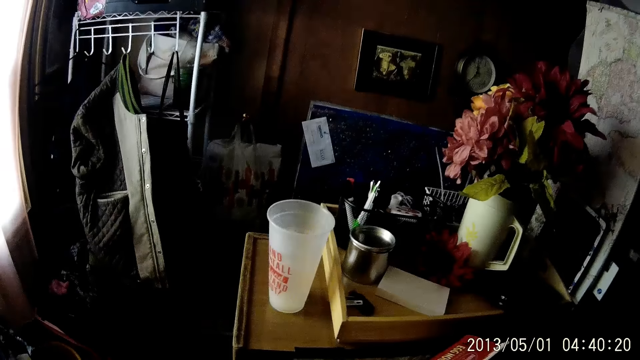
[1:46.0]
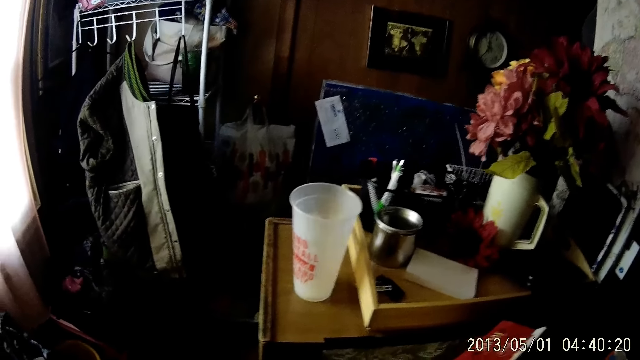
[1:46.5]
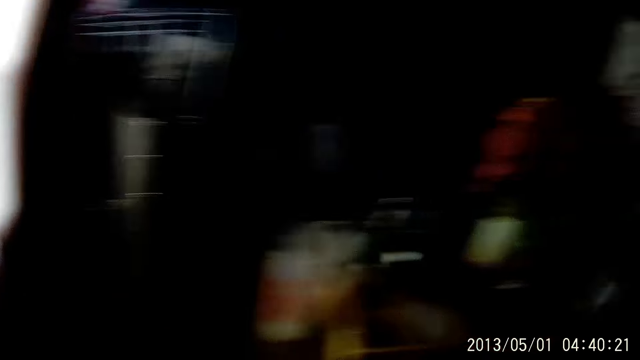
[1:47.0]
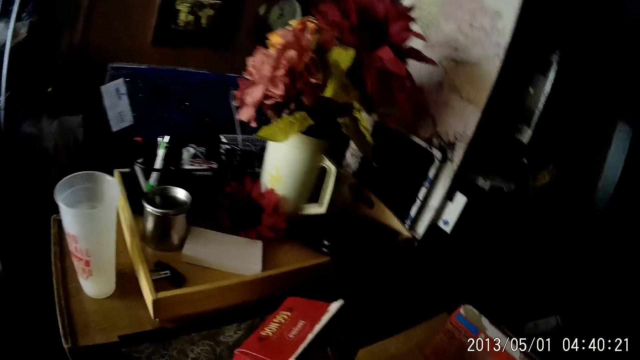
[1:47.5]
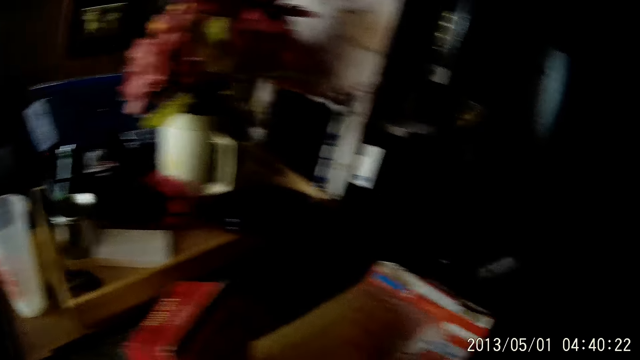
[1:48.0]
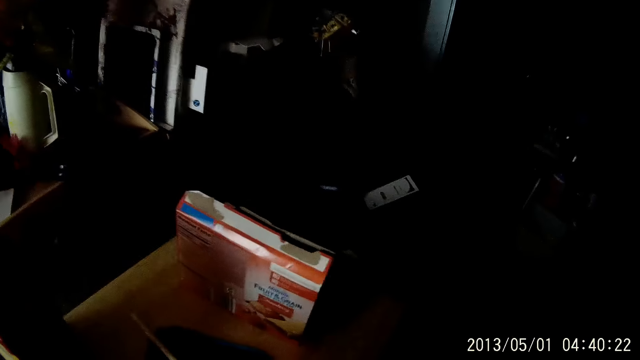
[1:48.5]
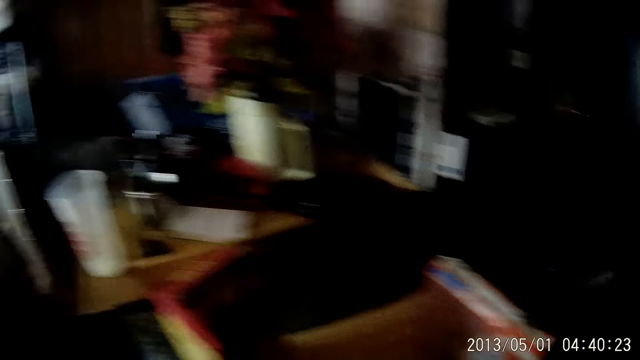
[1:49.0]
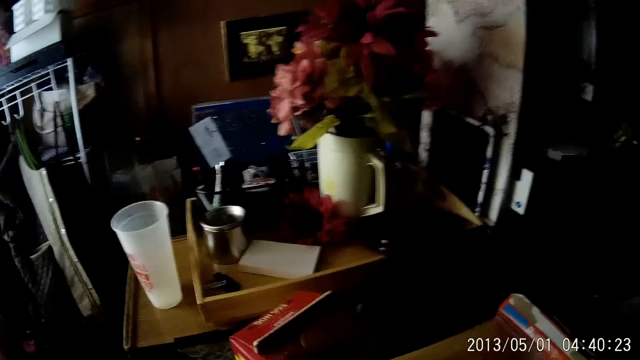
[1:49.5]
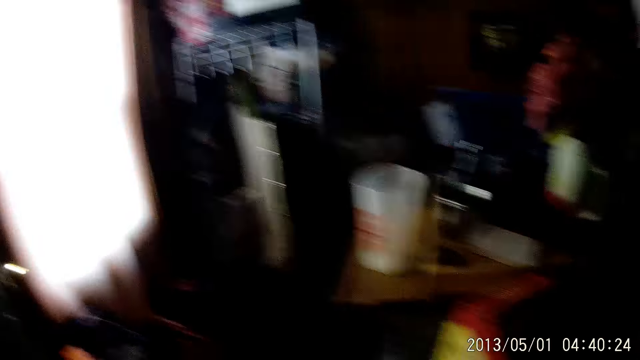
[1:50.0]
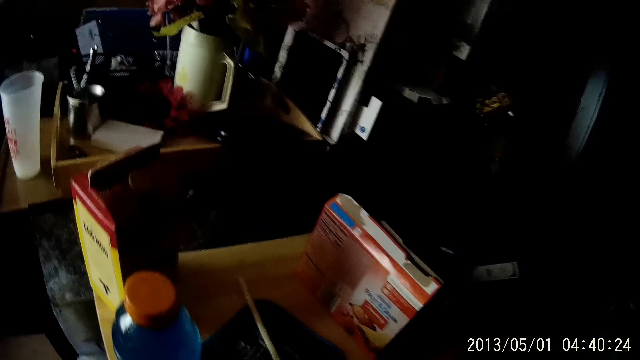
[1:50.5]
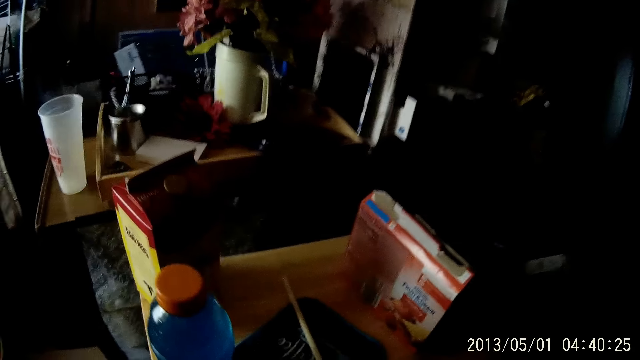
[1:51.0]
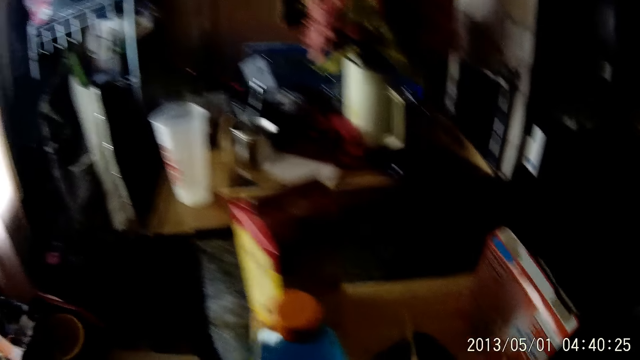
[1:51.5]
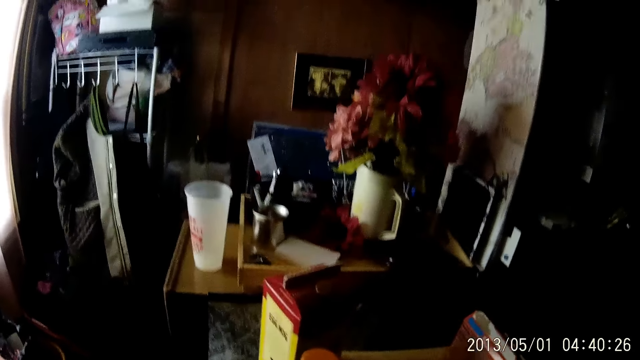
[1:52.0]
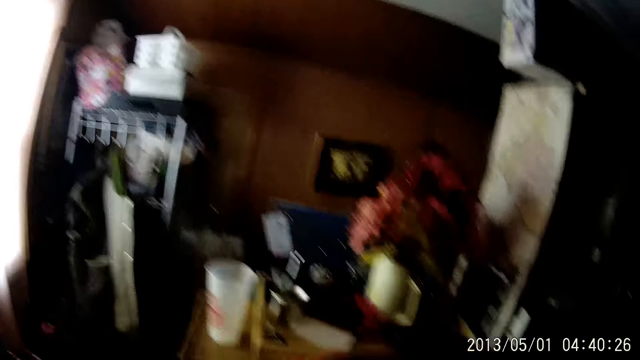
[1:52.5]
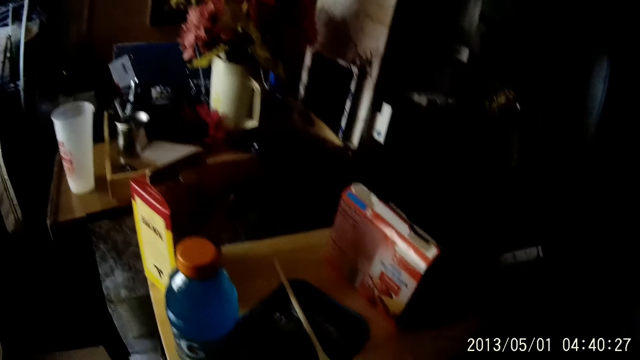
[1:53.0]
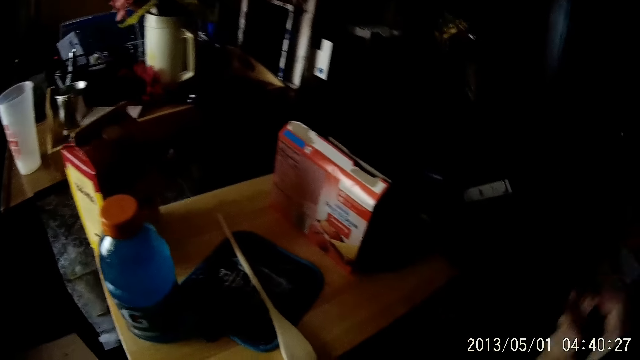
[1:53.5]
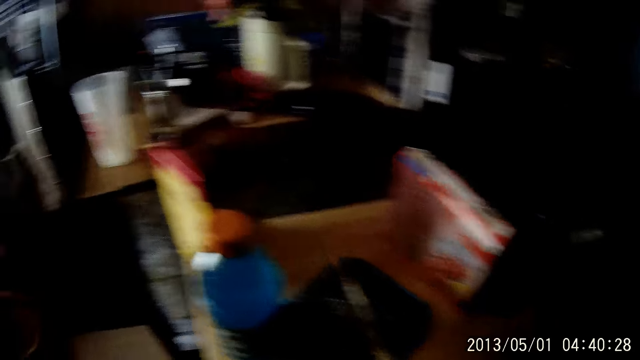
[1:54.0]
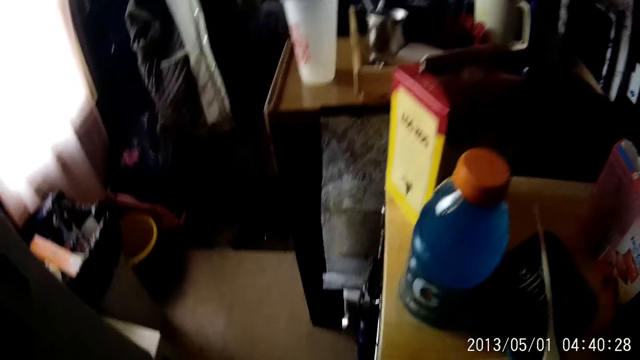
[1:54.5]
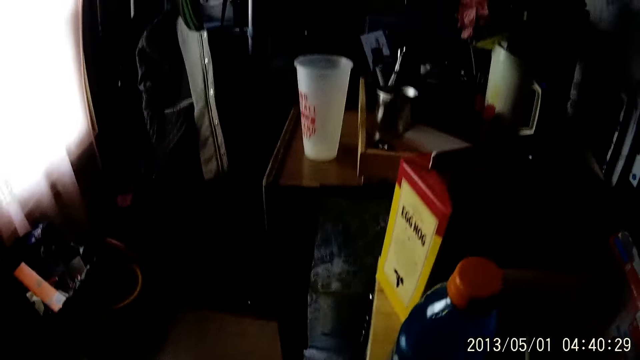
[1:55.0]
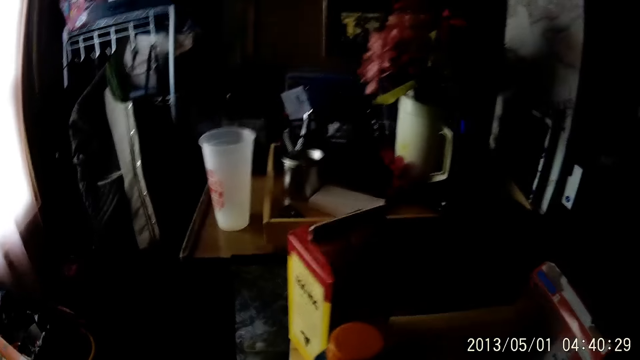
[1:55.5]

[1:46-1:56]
The camera wearer moves the box with the left hand. They look around.

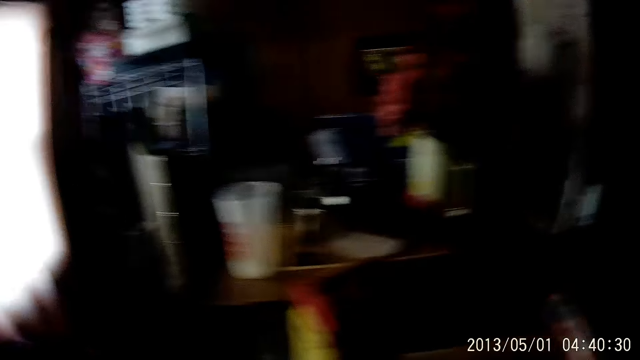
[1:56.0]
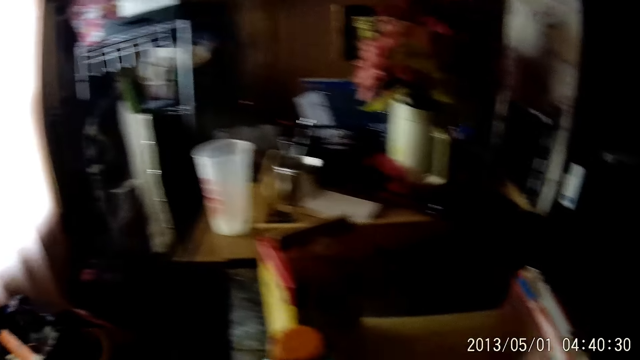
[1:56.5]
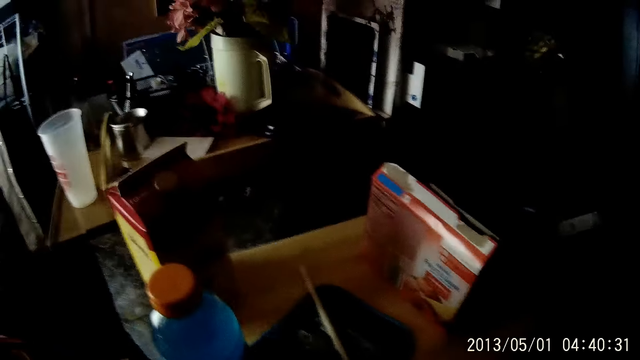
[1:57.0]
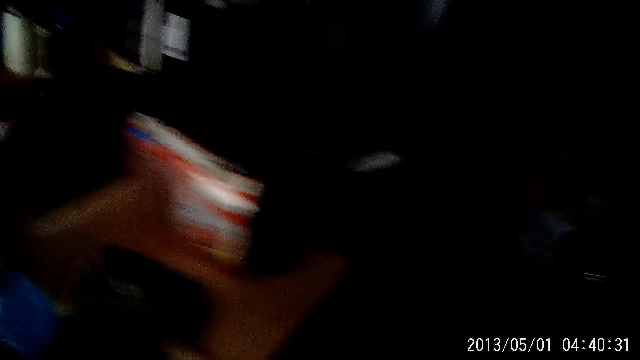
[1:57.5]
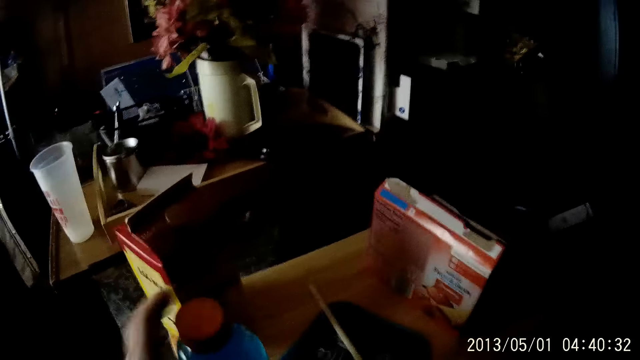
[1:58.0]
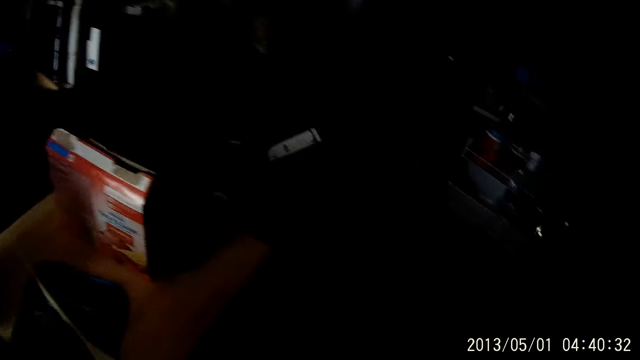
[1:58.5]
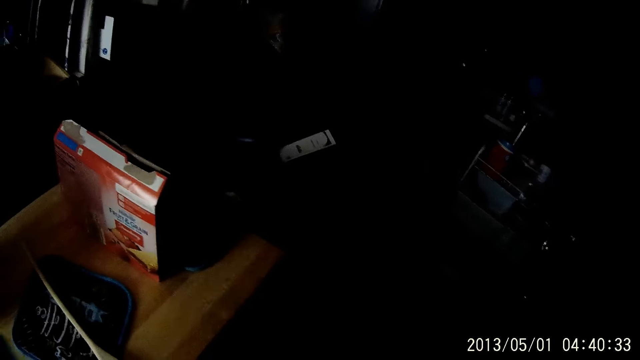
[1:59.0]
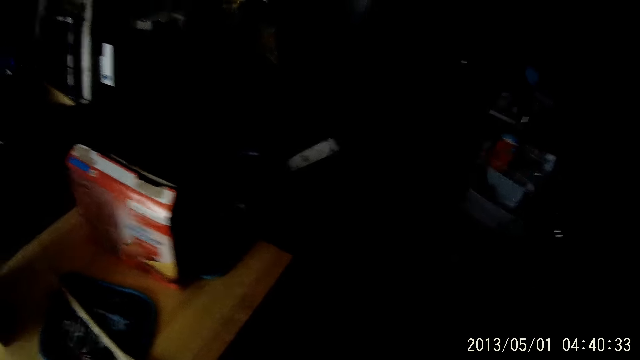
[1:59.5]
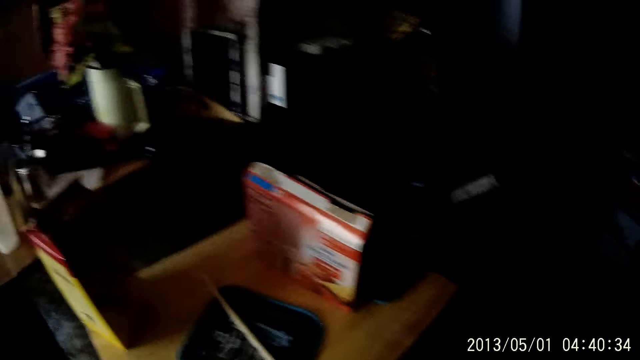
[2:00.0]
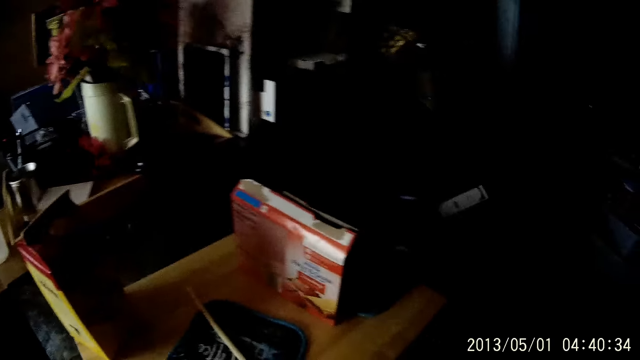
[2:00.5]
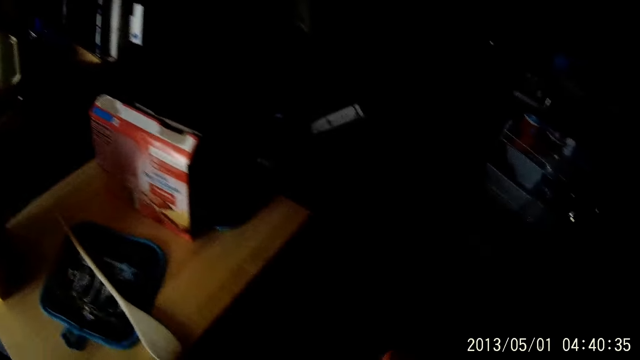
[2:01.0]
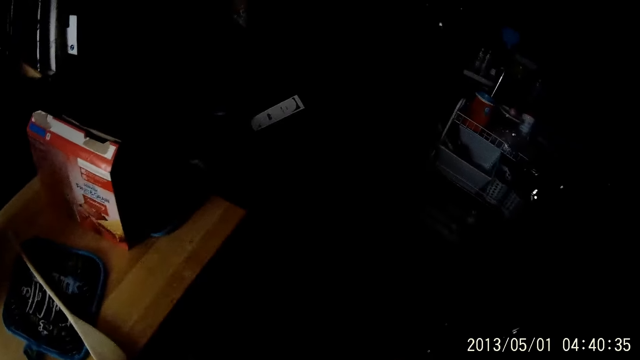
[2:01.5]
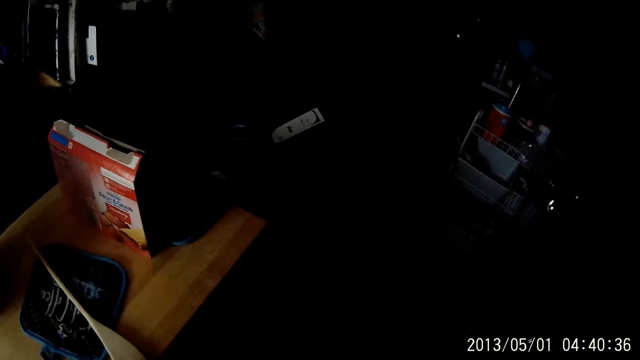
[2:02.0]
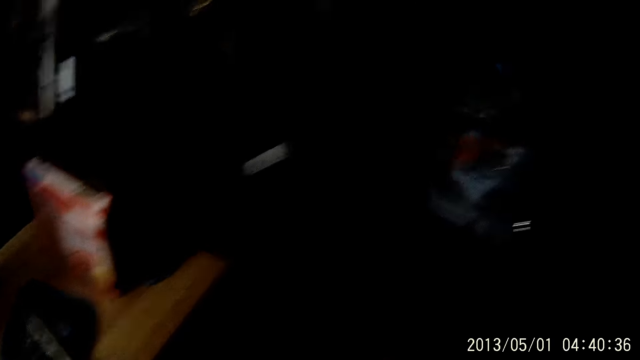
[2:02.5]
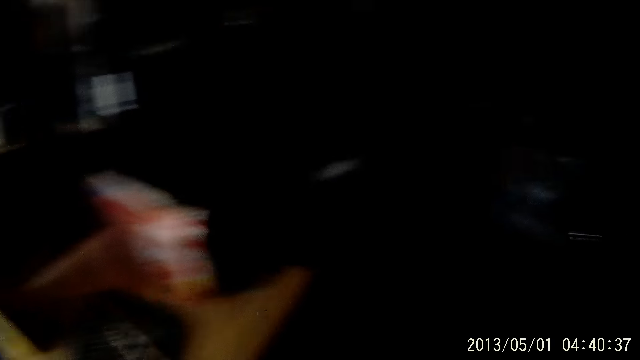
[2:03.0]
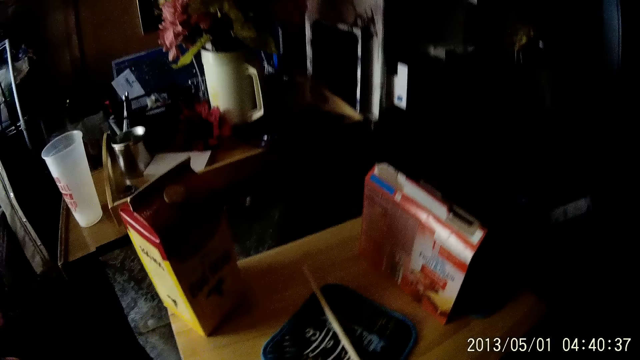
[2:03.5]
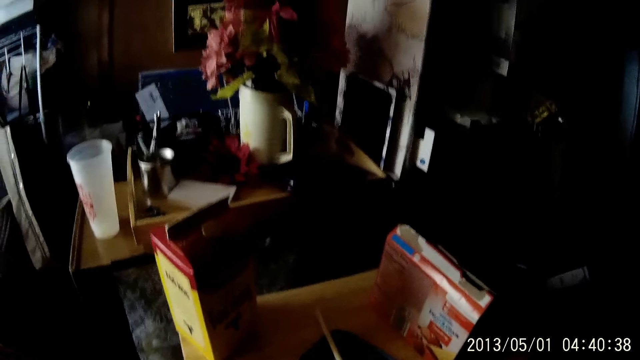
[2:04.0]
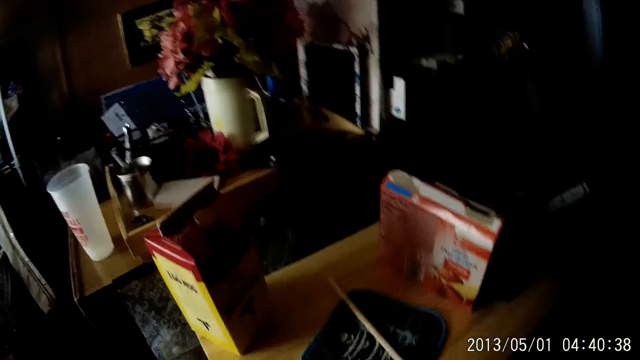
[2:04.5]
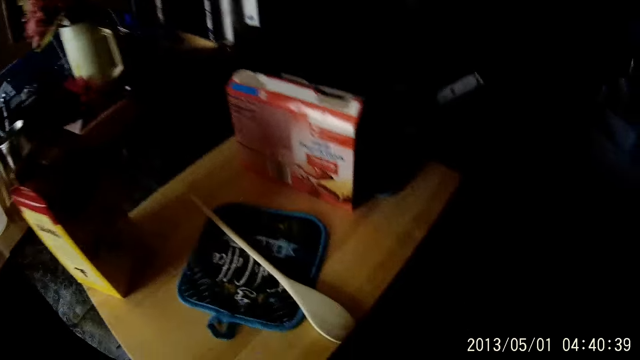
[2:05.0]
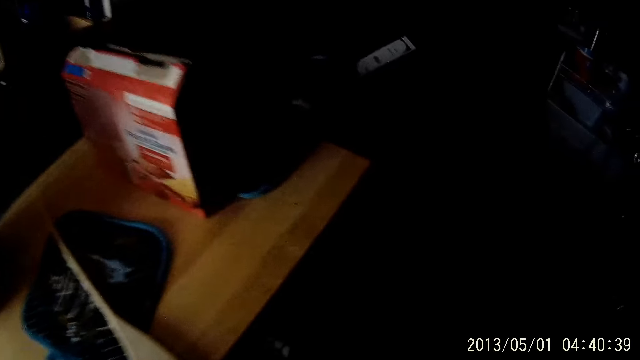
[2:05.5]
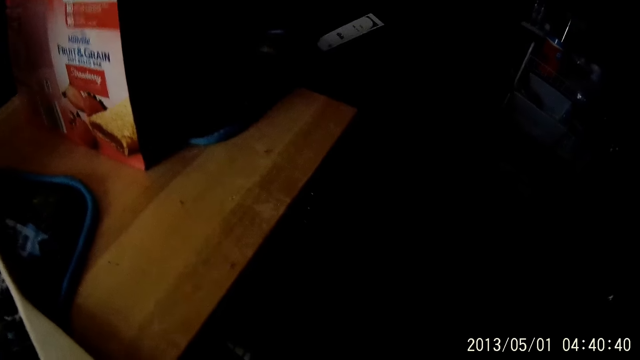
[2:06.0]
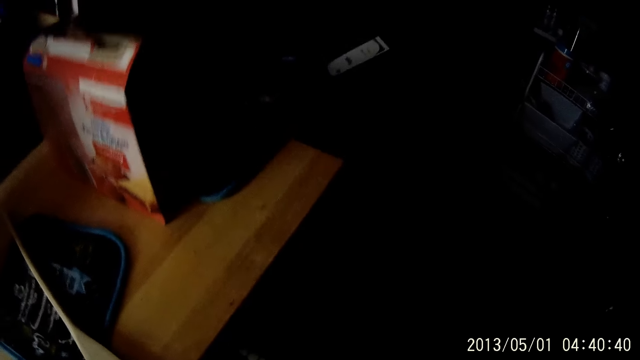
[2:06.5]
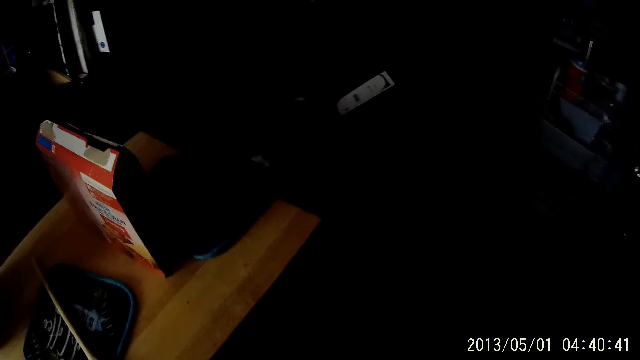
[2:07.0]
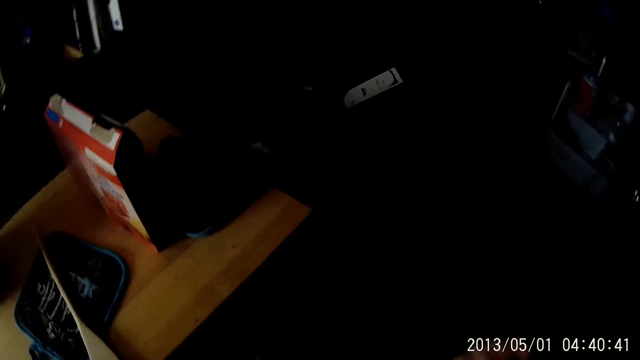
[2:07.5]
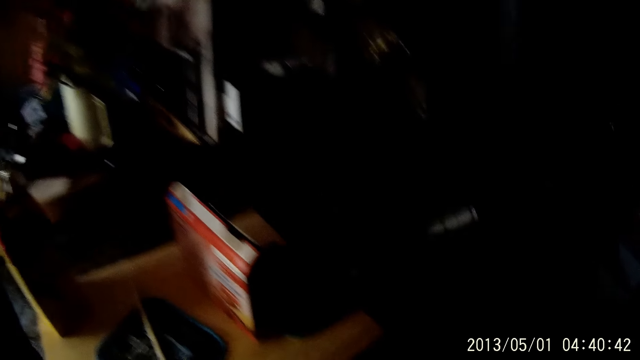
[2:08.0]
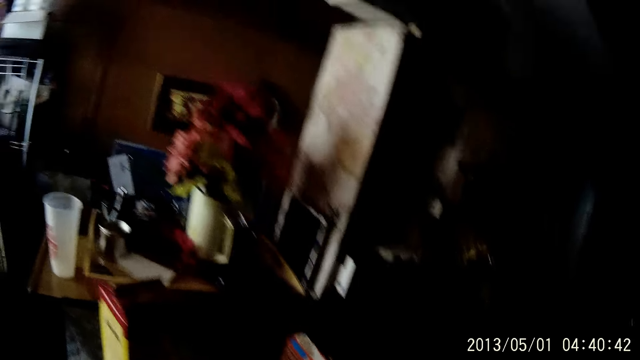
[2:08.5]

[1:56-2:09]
The camera wearer picks up the bottle on the table with her left hand. She moves the right hand.
